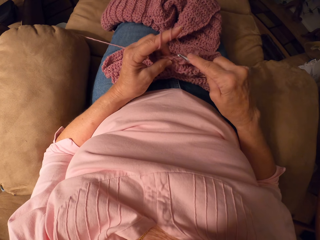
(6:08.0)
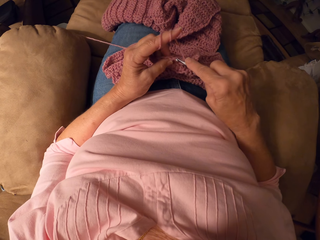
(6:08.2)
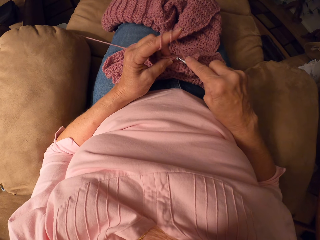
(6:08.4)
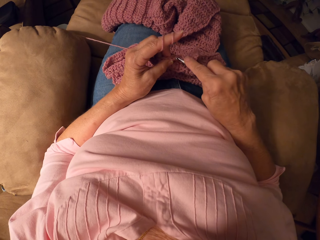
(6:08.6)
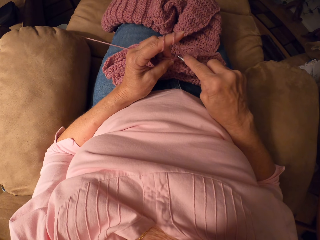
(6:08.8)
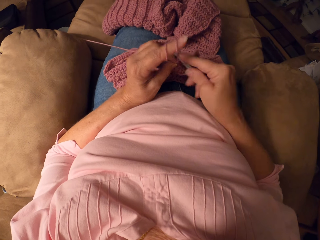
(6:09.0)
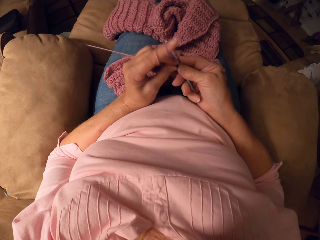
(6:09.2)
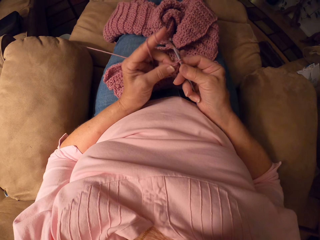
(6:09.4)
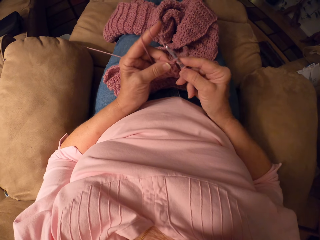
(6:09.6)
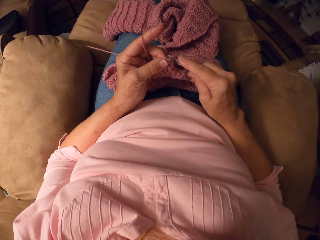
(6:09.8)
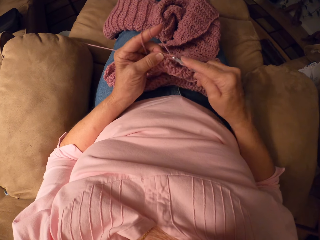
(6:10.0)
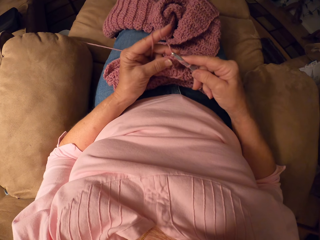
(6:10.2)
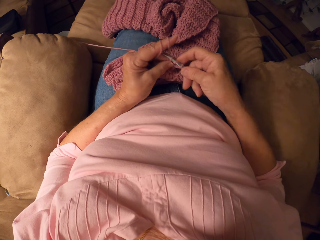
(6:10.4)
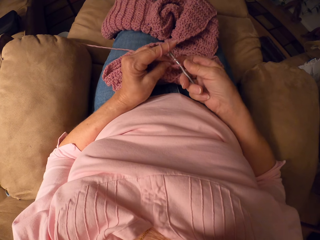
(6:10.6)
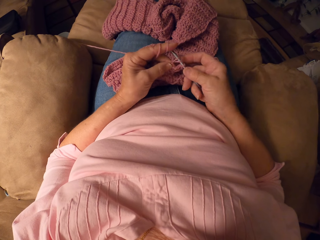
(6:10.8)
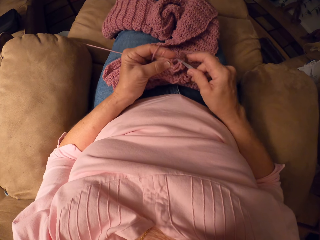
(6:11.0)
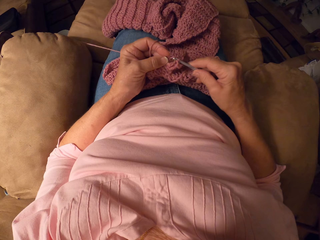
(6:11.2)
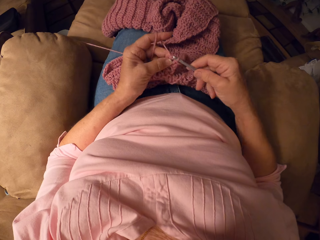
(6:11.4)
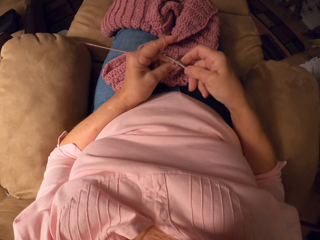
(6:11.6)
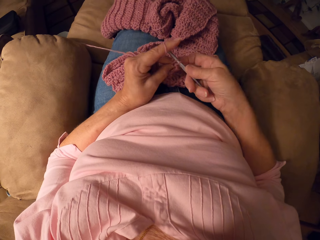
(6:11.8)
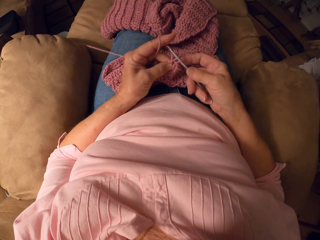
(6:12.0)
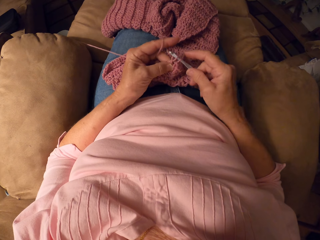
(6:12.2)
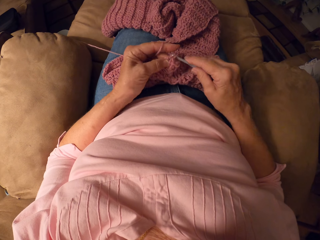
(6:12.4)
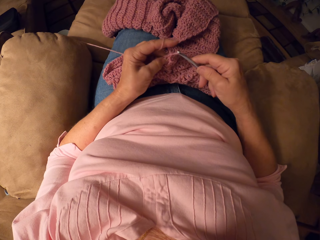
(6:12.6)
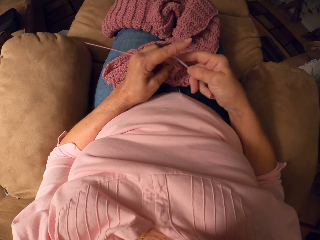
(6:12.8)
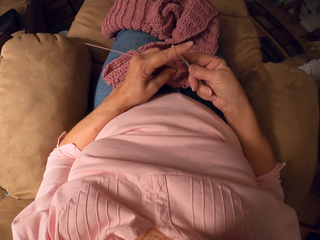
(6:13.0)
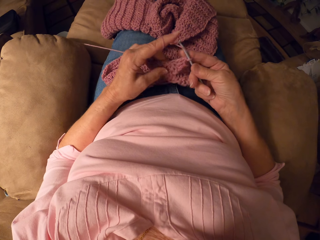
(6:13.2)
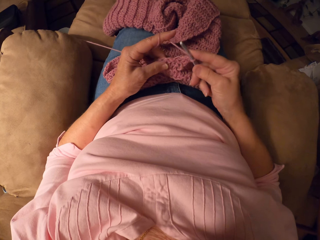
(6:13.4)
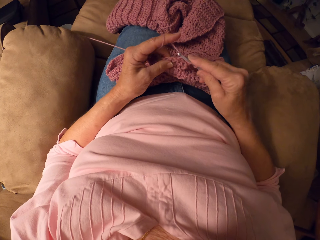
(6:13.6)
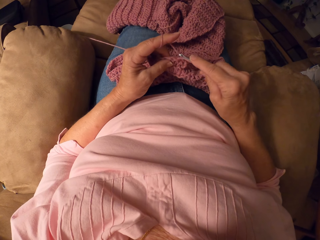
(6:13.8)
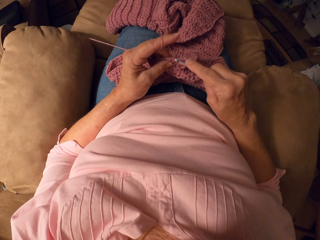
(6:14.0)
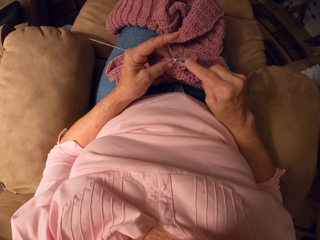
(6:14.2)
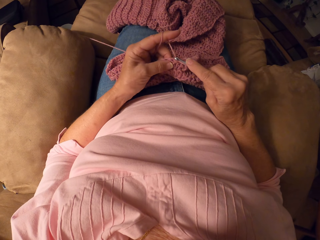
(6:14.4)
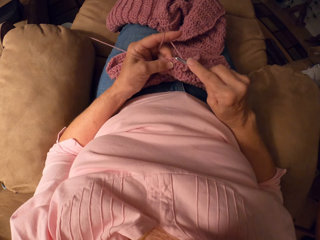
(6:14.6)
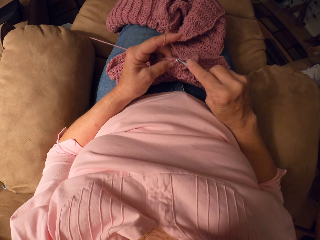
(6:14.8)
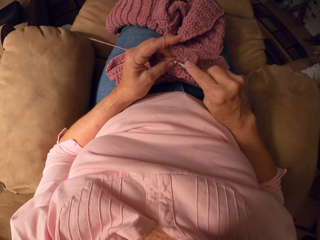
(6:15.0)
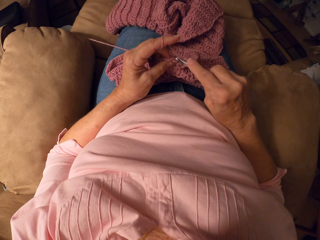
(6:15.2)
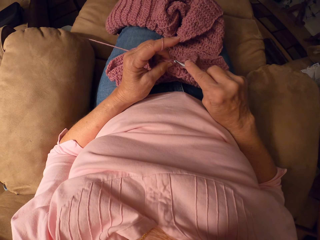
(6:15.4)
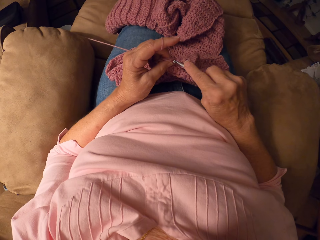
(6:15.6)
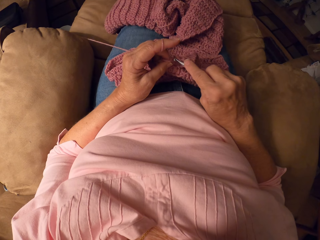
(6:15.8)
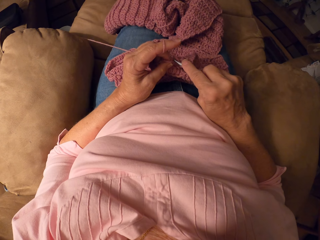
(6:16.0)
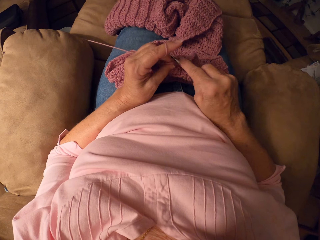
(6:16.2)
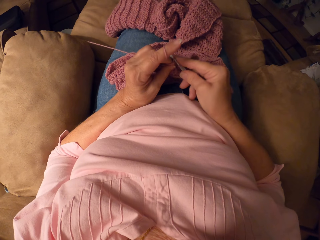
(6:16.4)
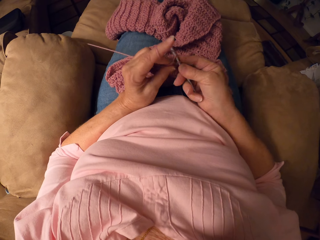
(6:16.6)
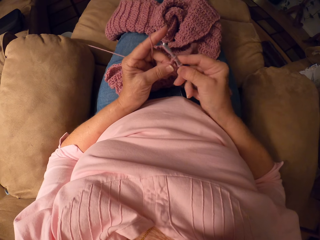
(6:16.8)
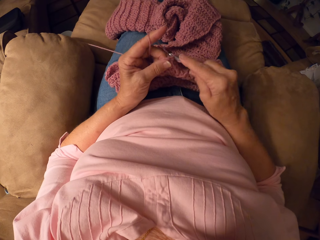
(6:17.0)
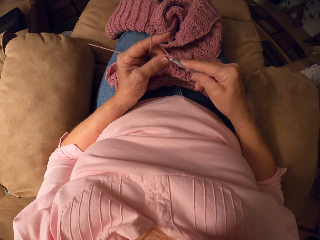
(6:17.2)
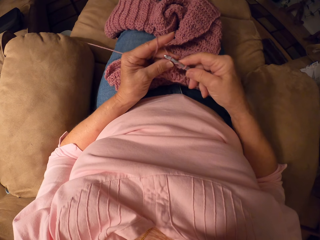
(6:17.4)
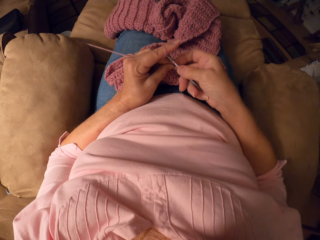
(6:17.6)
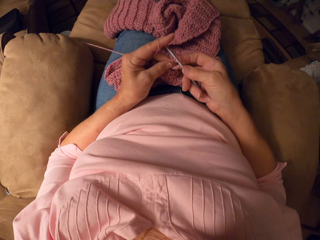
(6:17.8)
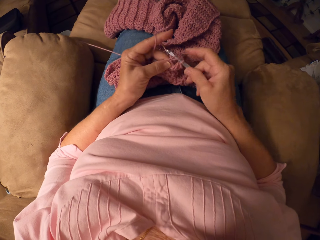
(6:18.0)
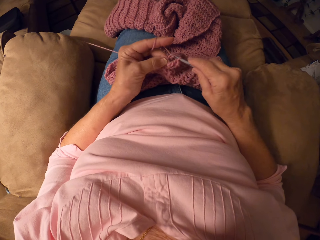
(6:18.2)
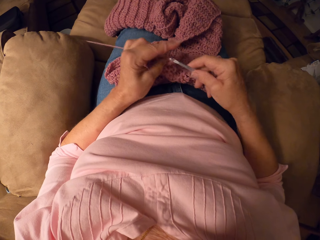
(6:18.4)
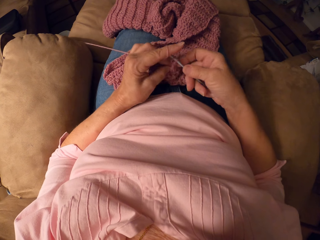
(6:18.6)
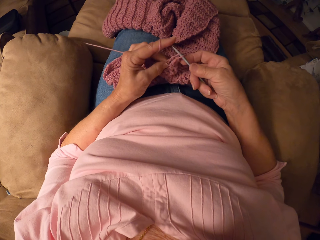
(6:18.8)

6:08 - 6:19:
The camera wearer knits a fabric with a crochet hook.

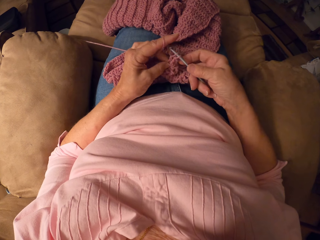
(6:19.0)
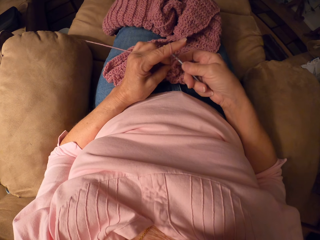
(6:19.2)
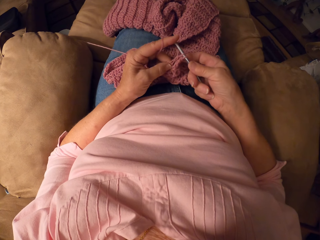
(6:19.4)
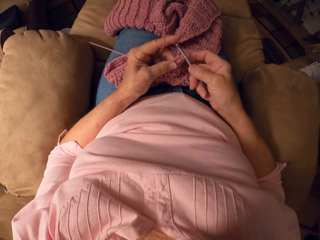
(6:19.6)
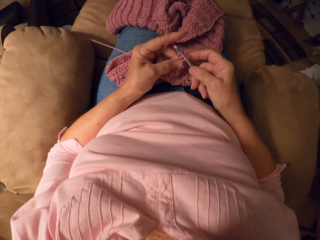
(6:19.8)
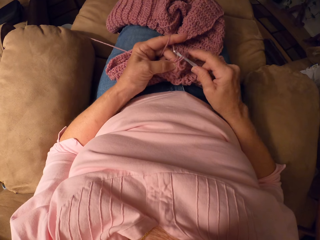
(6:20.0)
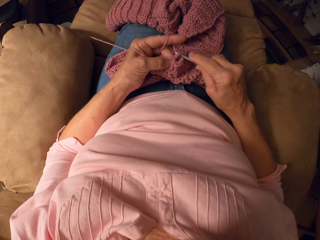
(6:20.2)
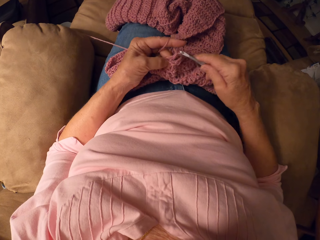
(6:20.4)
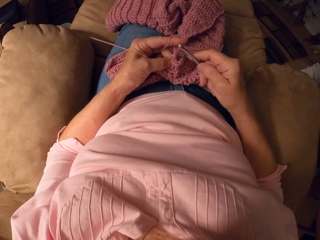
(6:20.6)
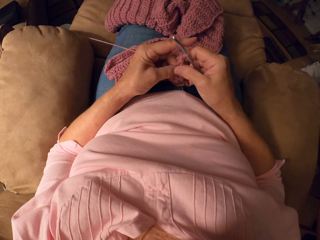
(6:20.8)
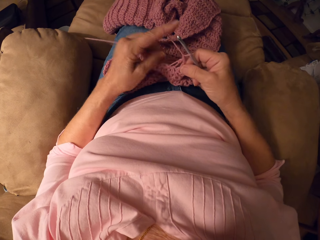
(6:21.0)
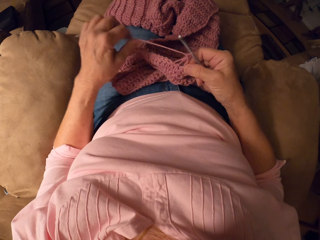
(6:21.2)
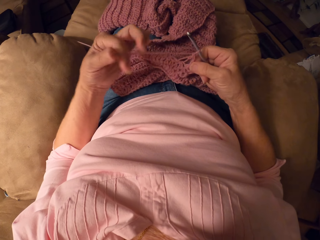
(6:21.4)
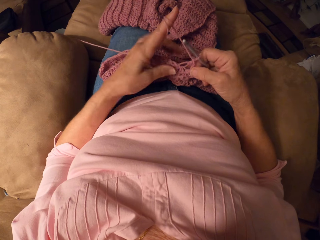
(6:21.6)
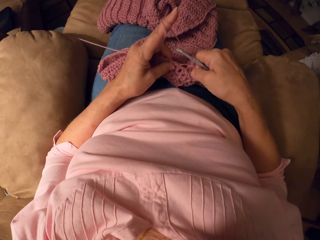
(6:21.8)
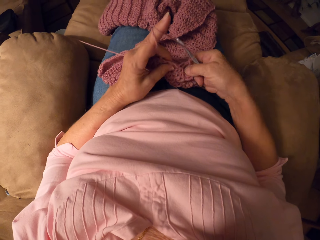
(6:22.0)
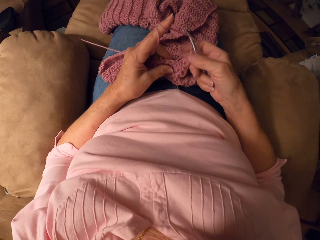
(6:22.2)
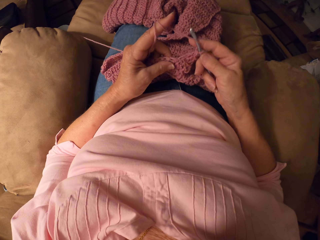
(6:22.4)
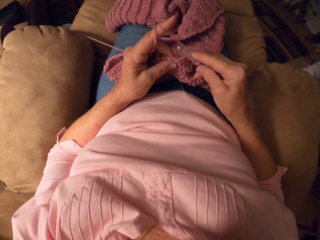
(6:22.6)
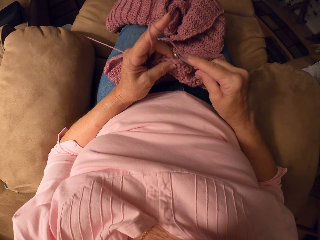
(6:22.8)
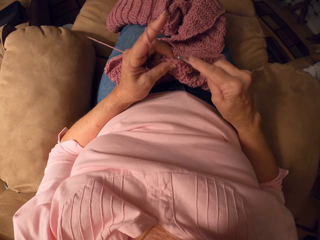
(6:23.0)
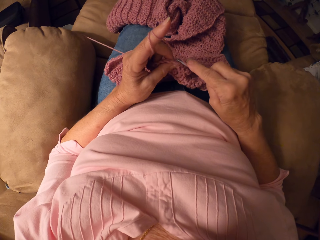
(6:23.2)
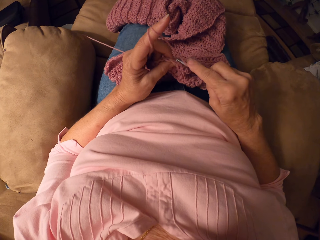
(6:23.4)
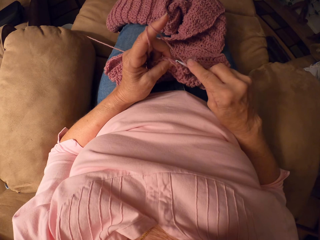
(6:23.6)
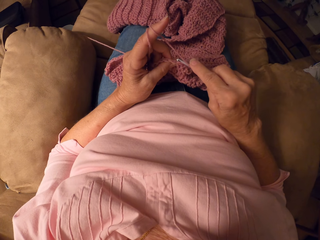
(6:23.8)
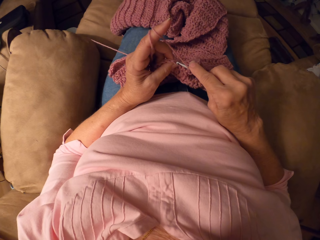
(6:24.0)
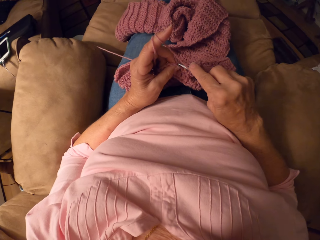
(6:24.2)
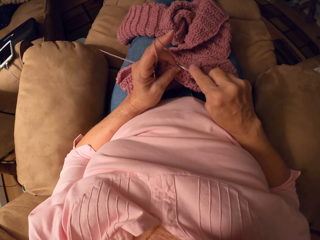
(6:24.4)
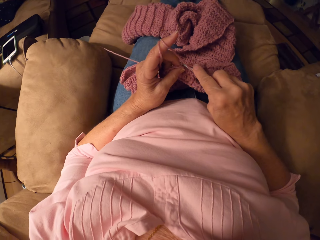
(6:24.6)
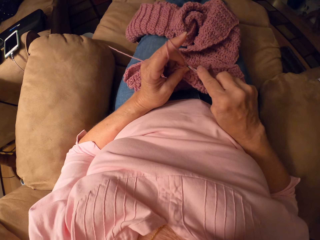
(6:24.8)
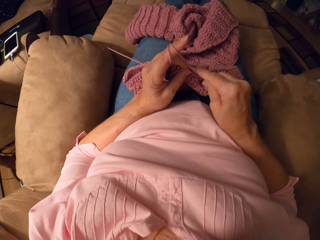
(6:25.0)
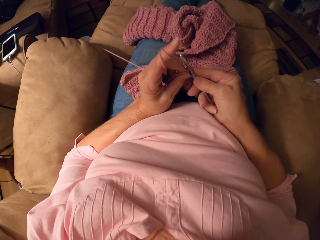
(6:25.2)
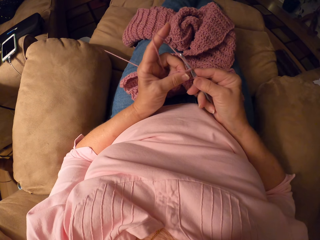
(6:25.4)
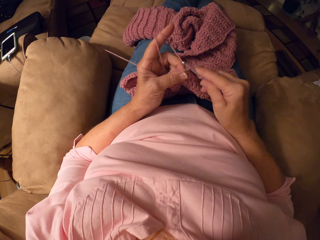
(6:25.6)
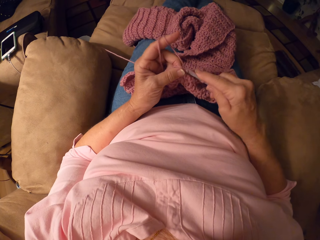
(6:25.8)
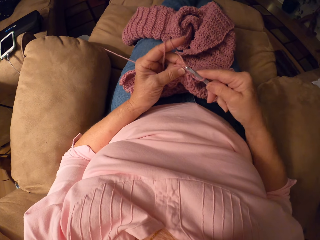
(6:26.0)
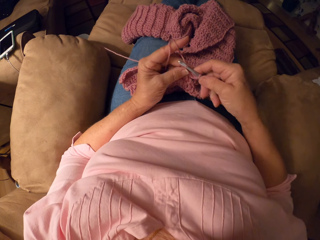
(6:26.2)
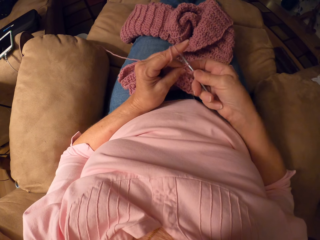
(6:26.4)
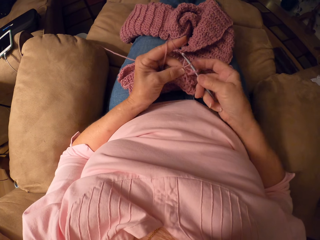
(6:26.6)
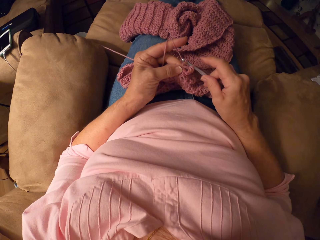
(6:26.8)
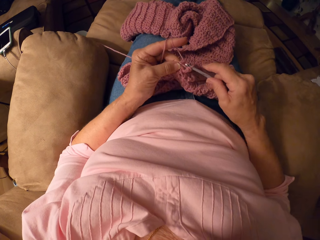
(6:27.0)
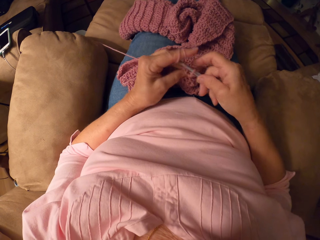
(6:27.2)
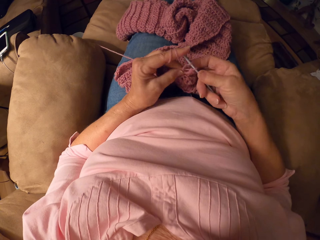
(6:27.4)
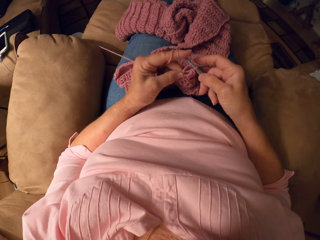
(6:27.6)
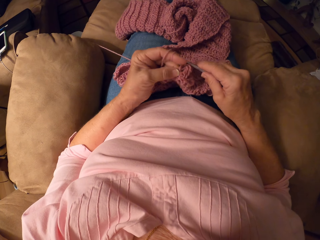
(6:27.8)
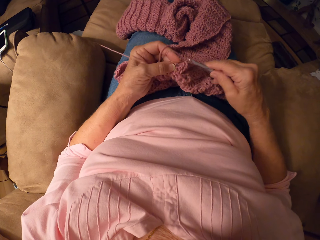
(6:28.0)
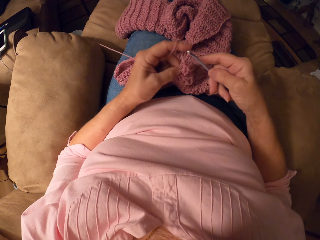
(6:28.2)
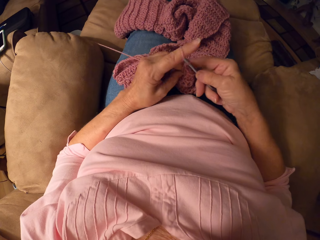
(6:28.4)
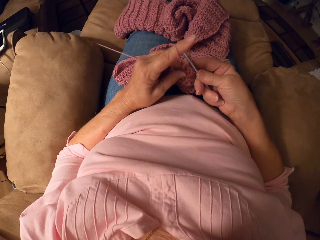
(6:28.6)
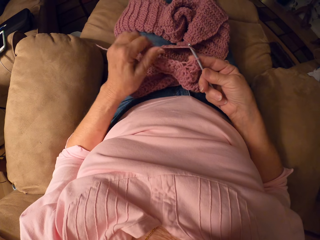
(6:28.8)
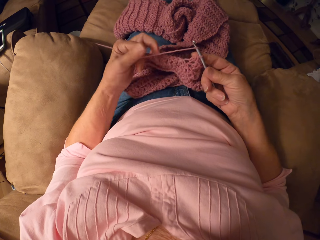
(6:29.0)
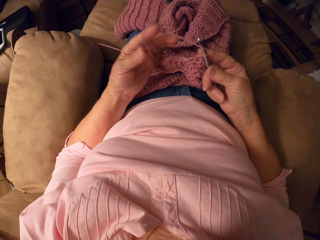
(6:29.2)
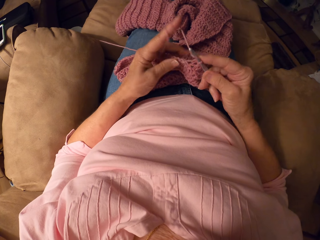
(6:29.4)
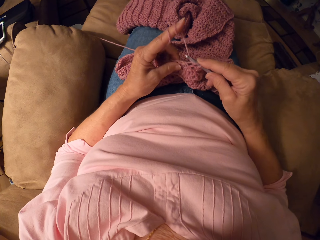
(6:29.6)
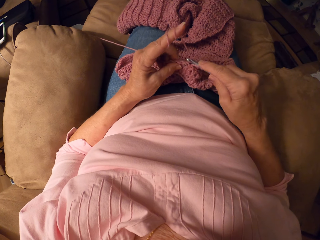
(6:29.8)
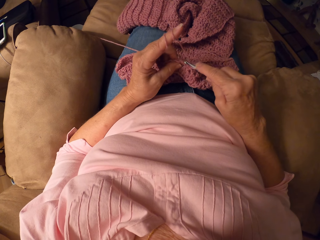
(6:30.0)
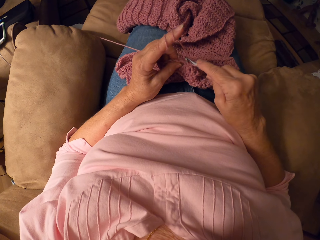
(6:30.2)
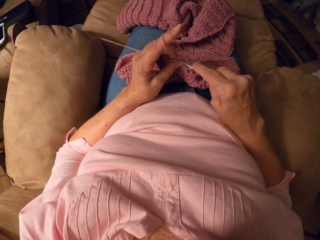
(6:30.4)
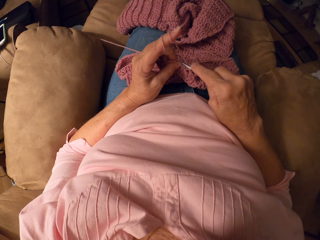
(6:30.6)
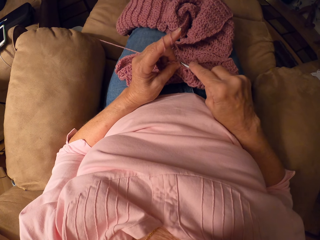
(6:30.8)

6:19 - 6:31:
The camera wearer rolls yarn around her finger. She knits a fabric with a crochet hook. She rolls the yarn around her finger.
